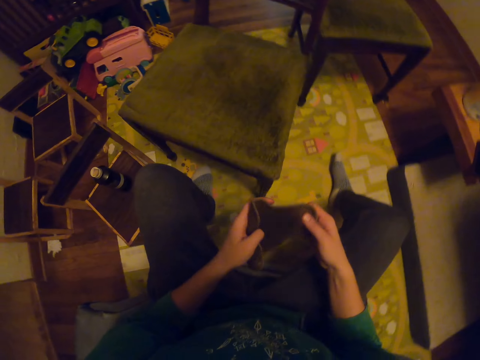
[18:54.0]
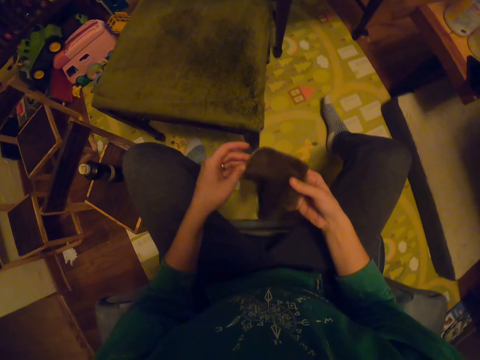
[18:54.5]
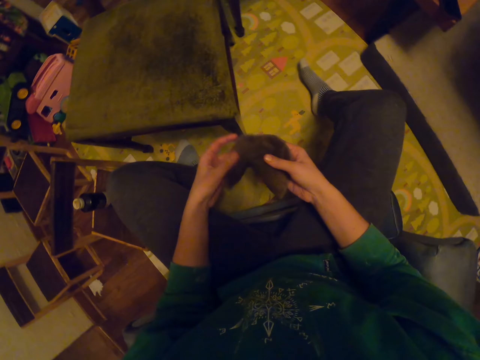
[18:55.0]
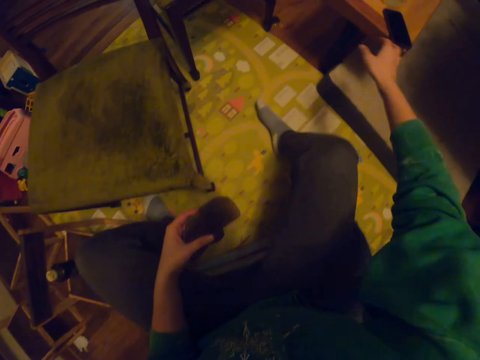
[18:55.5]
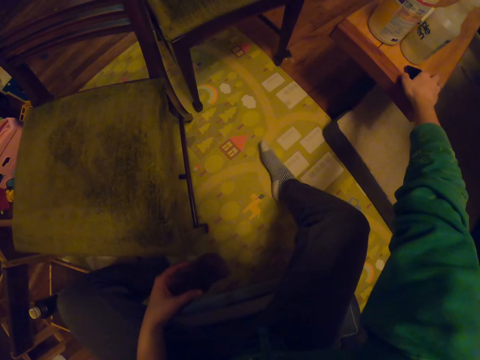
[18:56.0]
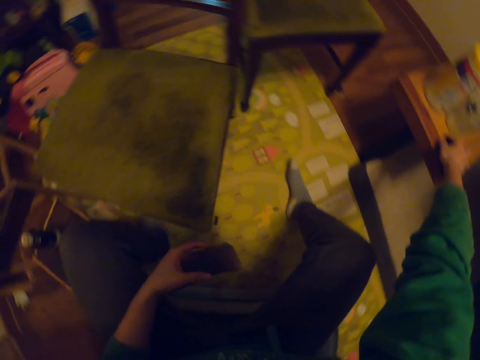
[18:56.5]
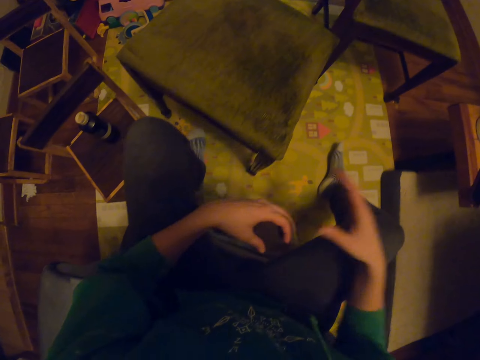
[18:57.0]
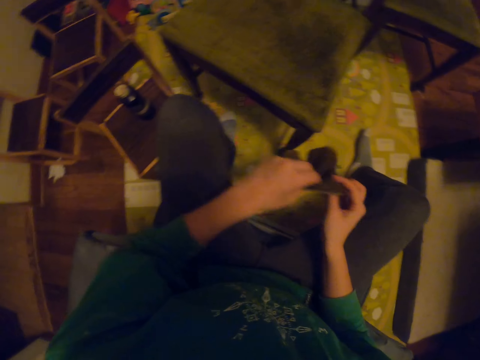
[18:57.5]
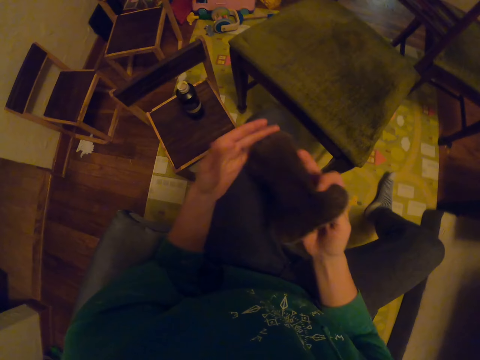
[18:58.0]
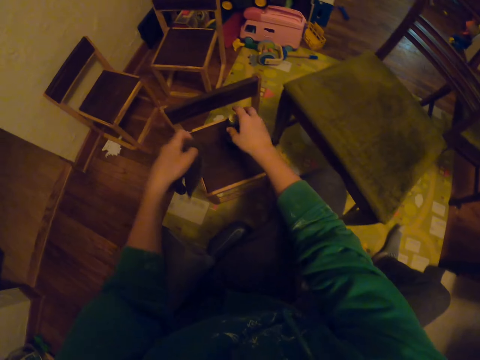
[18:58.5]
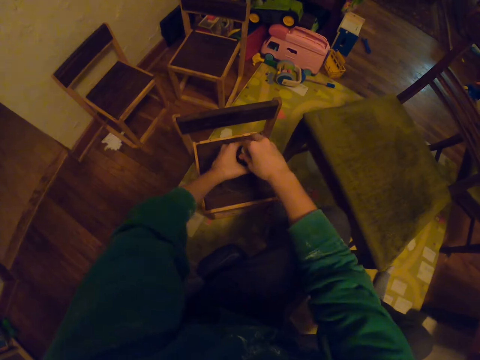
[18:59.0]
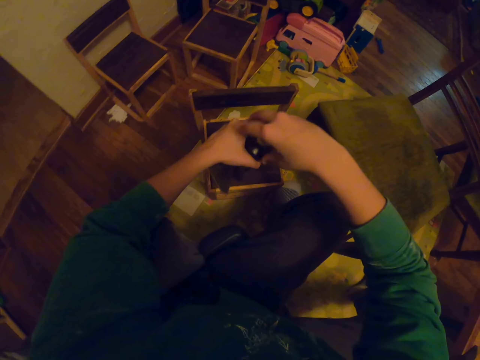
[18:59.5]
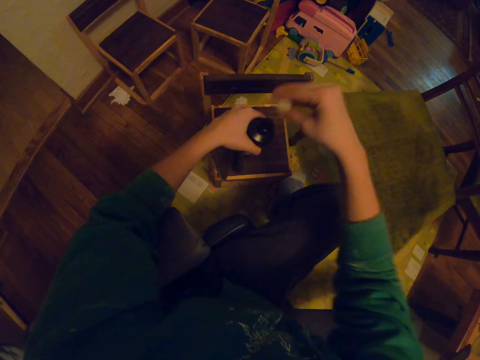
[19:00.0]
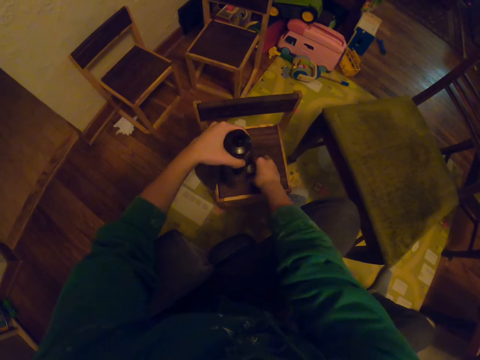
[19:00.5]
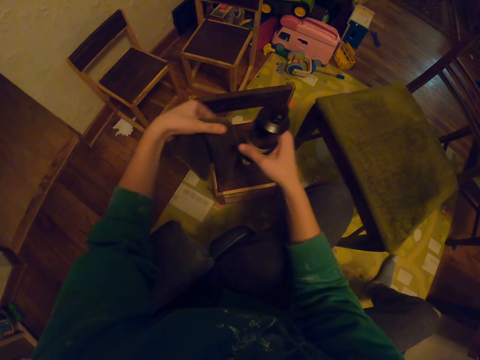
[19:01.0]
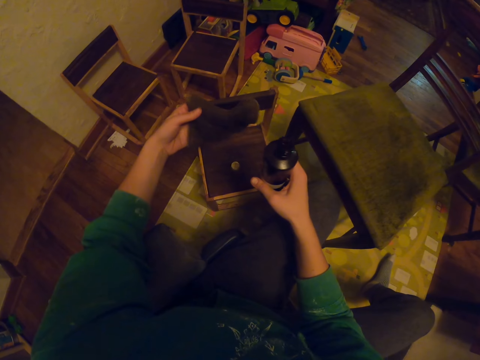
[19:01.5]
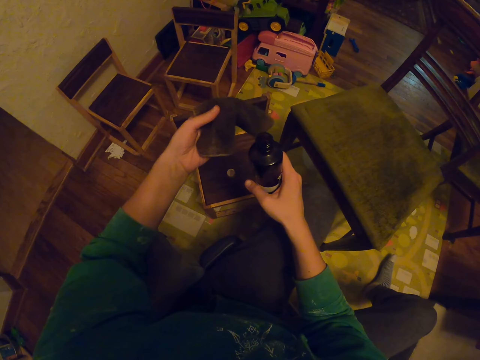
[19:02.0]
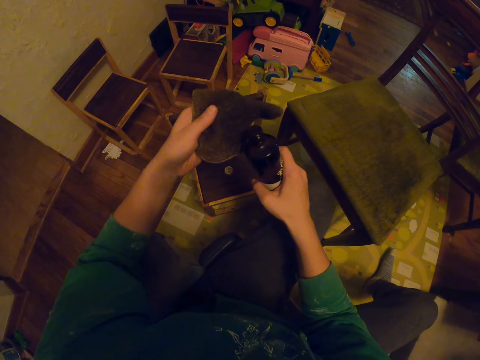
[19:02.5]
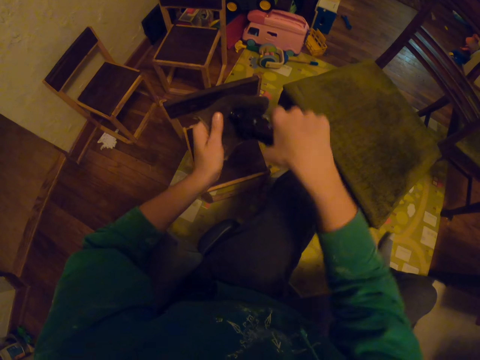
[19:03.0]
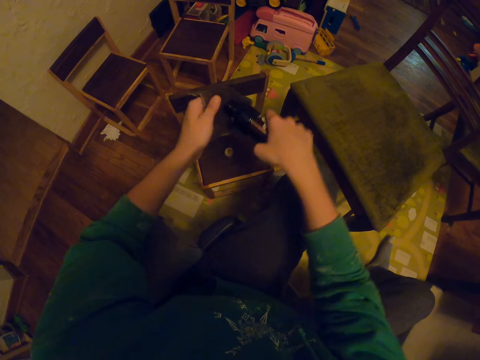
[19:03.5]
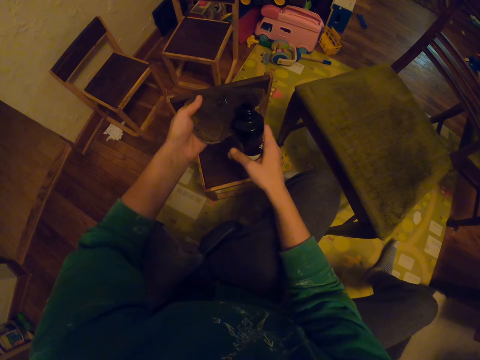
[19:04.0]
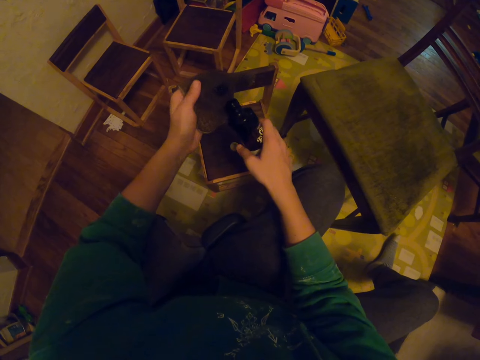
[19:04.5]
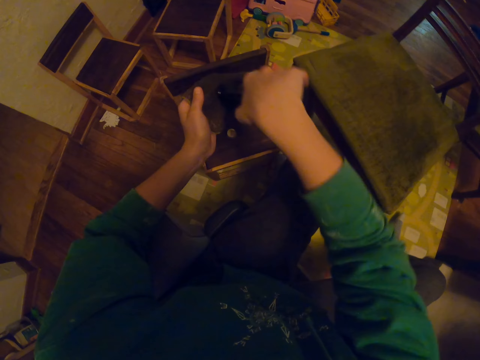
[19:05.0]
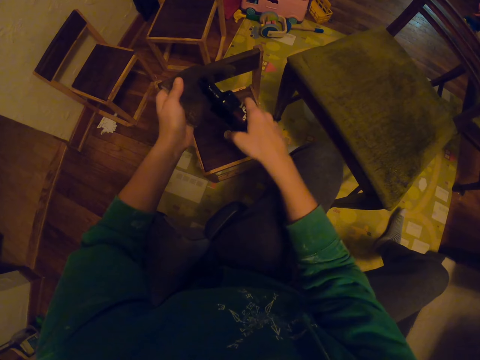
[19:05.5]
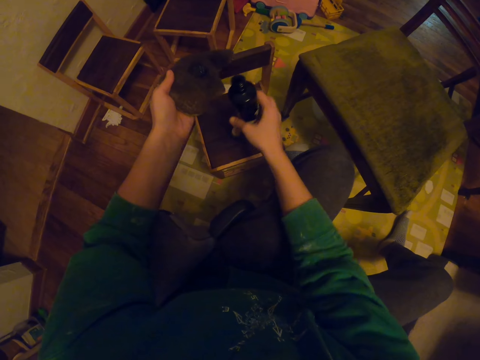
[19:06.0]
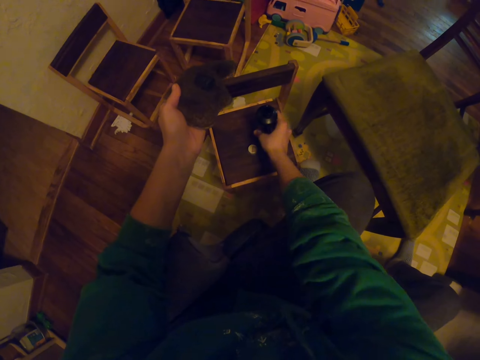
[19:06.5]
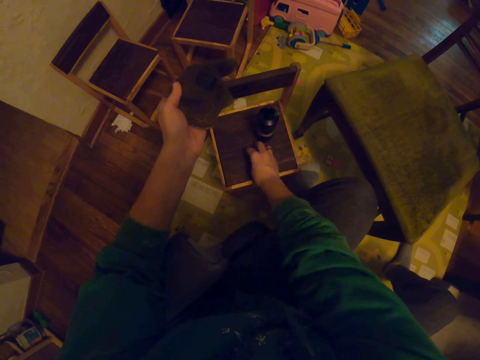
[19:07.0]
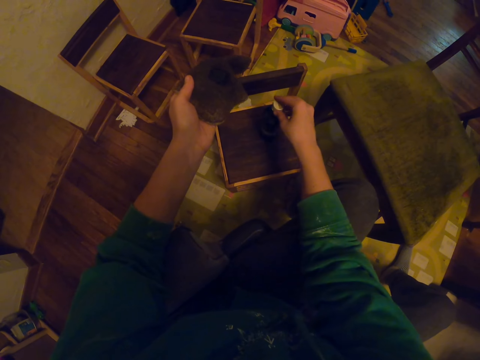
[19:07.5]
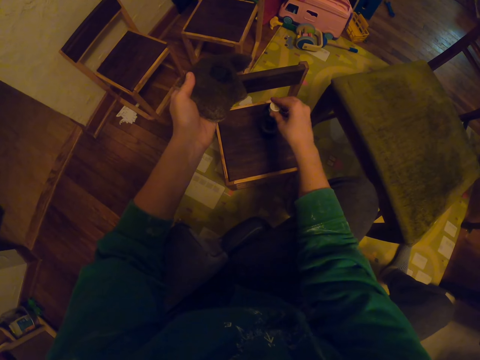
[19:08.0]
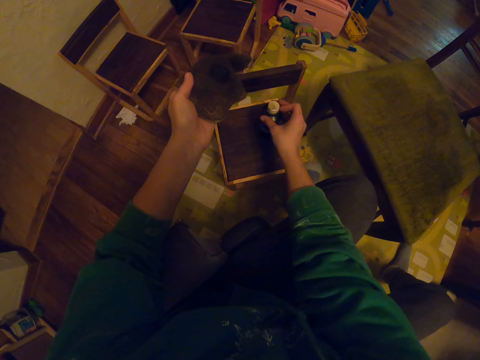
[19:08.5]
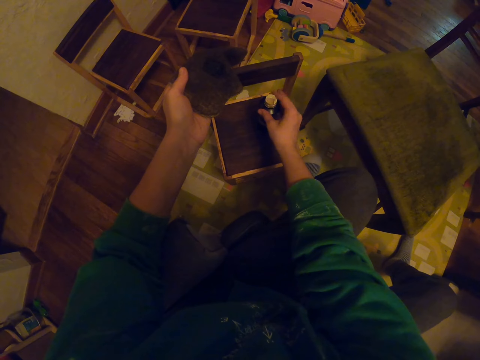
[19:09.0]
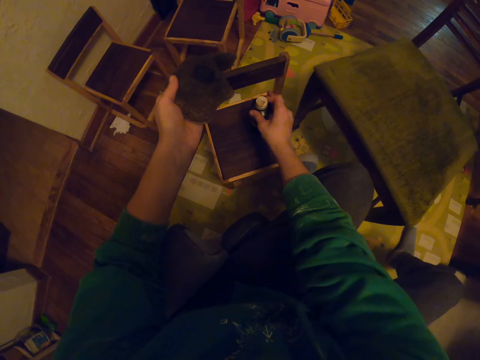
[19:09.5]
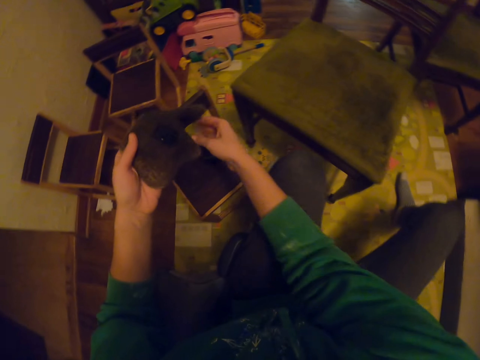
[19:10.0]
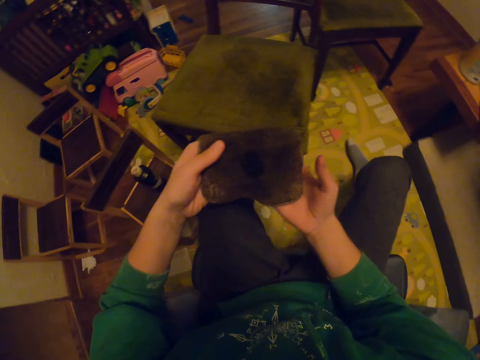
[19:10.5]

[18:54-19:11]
The camera wearer holds the towel. They hold the phone. They turn the towel. They open the lid of a bottle. They pour the liquid on the towel. They put something on the table. They close the liquid.

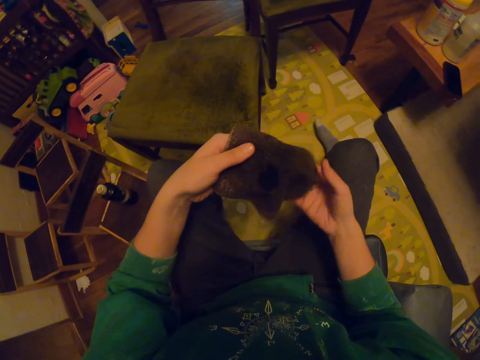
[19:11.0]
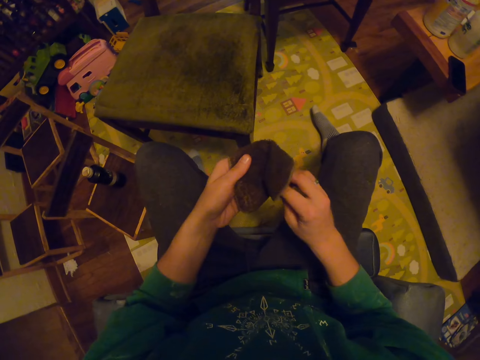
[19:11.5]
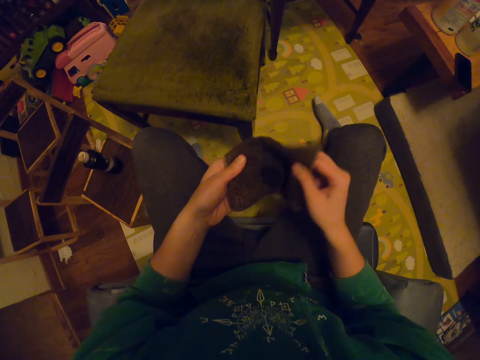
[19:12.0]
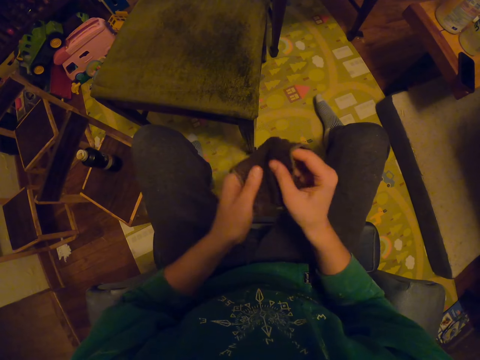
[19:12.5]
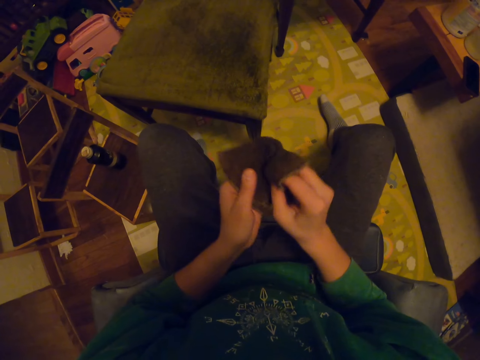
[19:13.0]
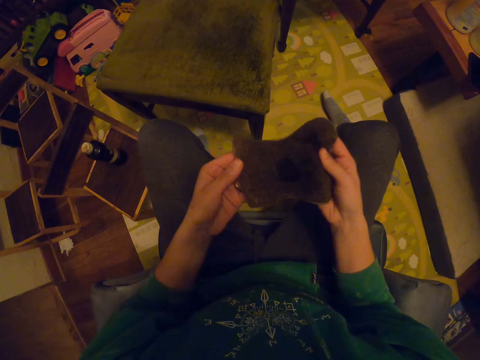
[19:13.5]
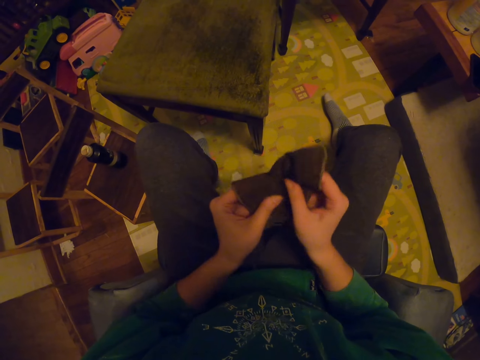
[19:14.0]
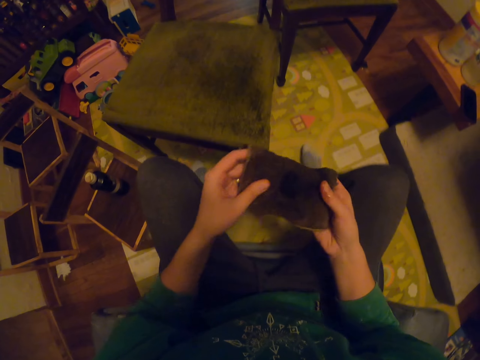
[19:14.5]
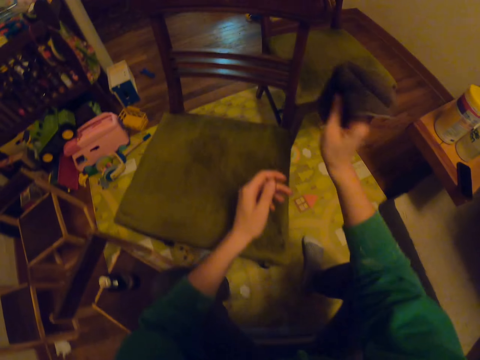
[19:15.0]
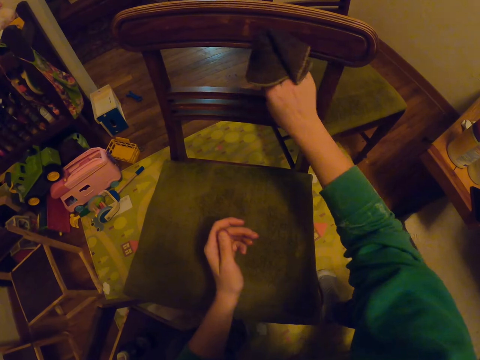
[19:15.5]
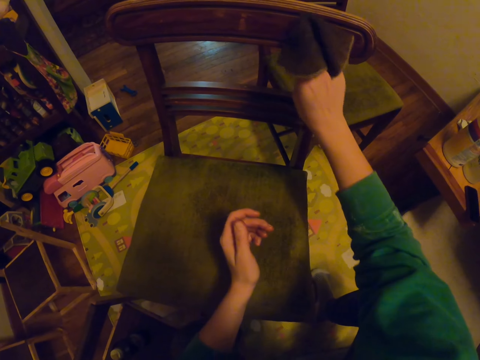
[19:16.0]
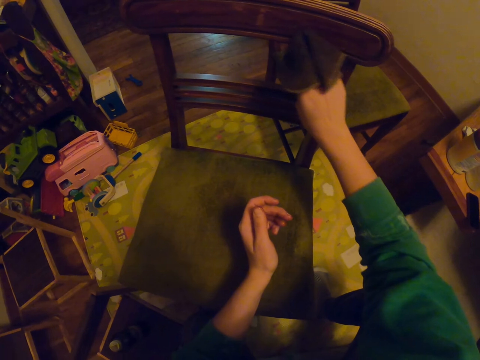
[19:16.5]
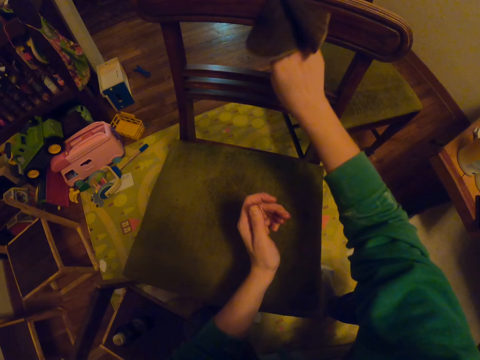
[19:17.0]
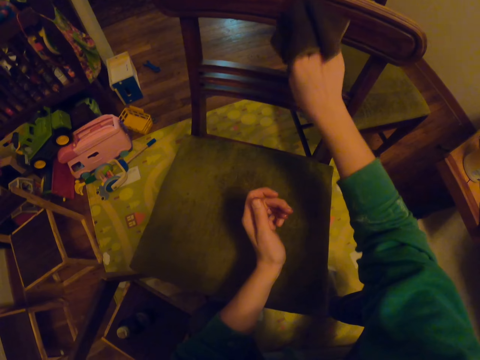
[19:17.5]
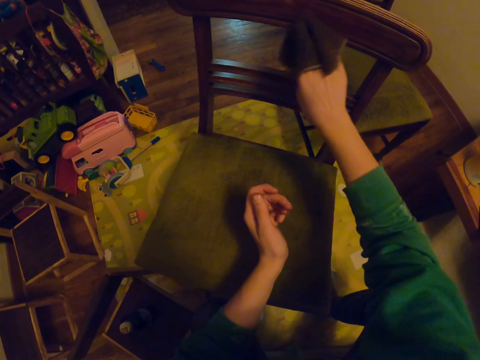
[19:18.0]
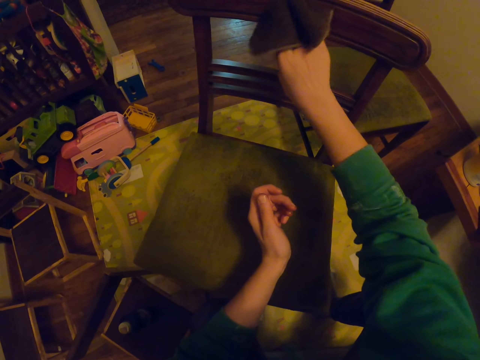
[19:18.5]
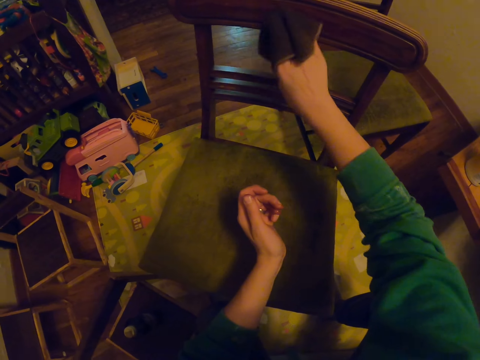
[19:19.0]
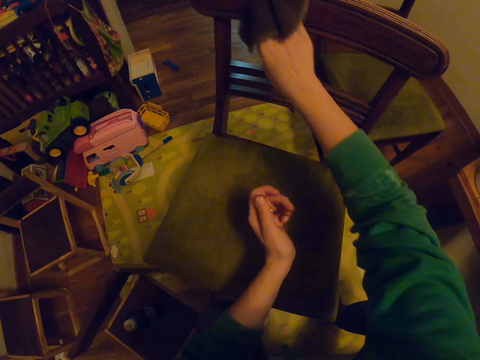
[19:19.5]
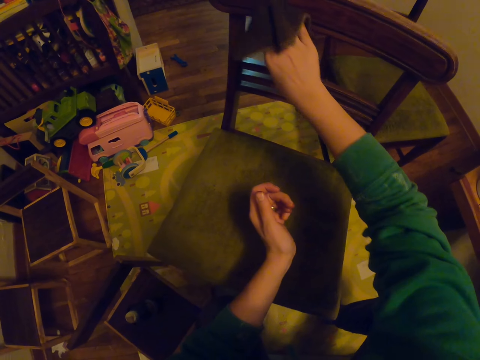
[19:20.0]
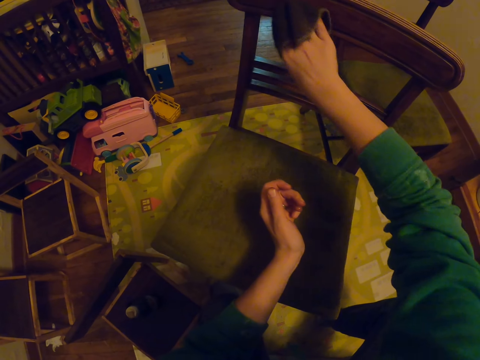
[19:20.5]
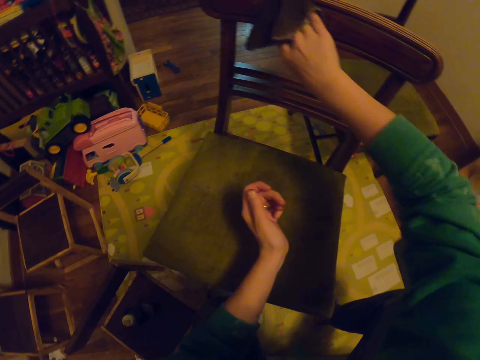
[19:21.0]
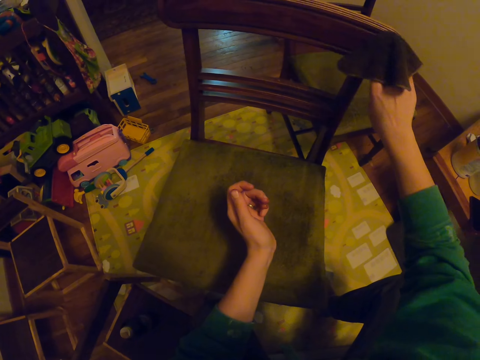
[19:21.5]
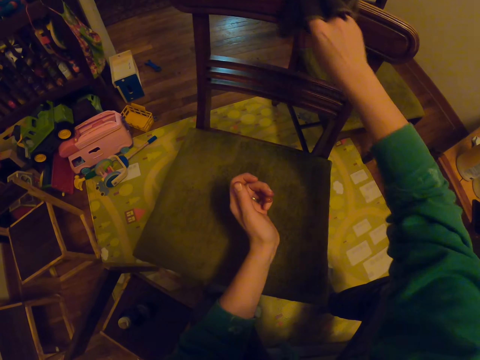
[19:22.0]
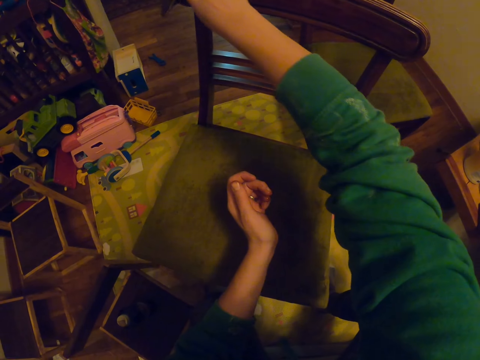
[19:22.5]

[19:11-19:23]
The camera wearer rubs the towel. They wipe the chair with the towel.
